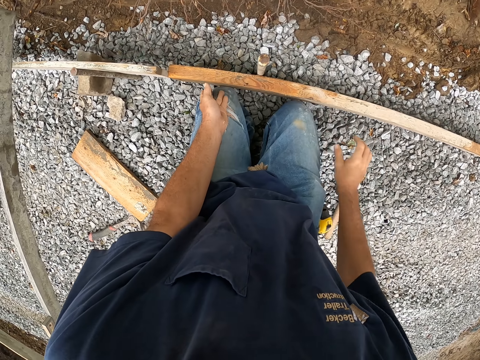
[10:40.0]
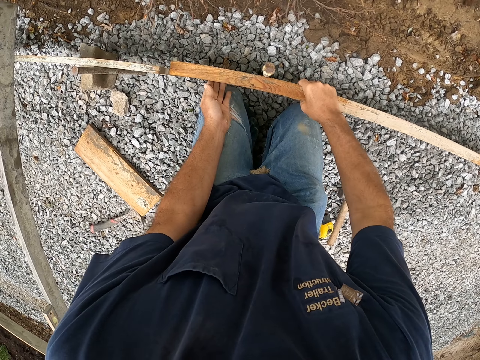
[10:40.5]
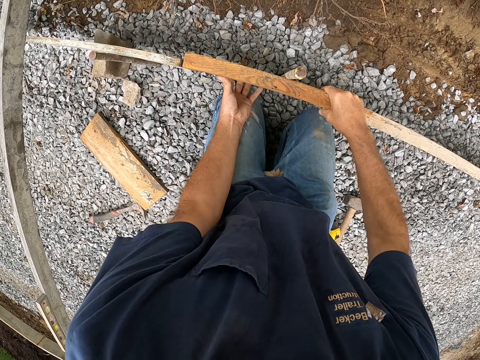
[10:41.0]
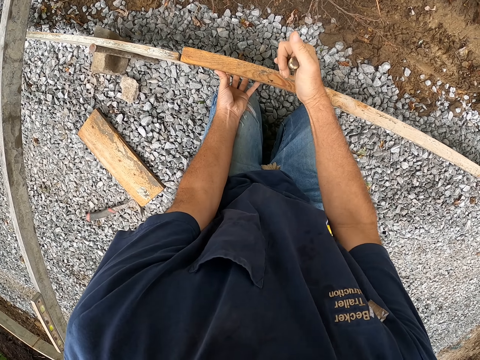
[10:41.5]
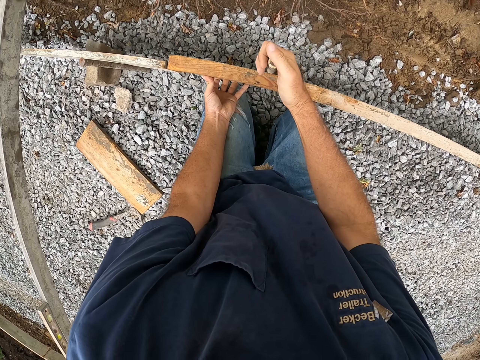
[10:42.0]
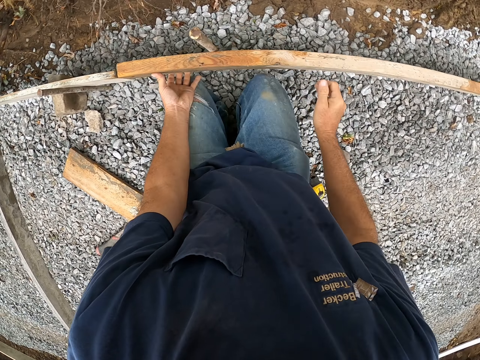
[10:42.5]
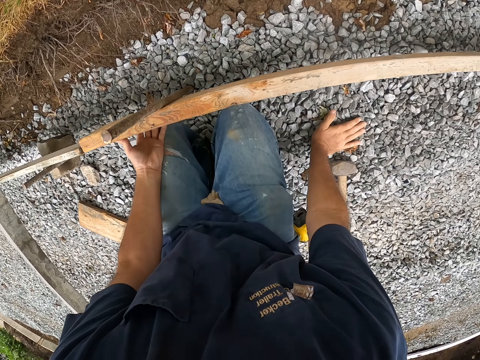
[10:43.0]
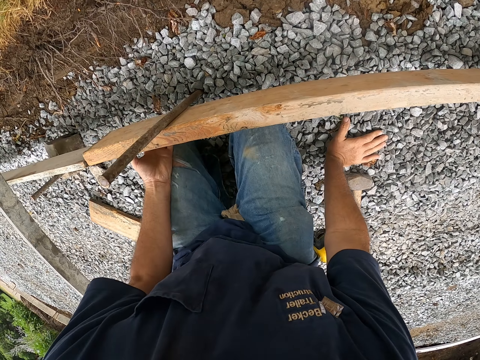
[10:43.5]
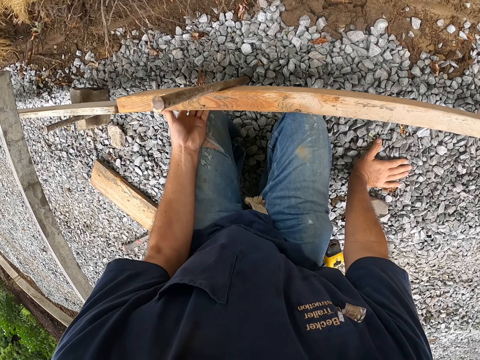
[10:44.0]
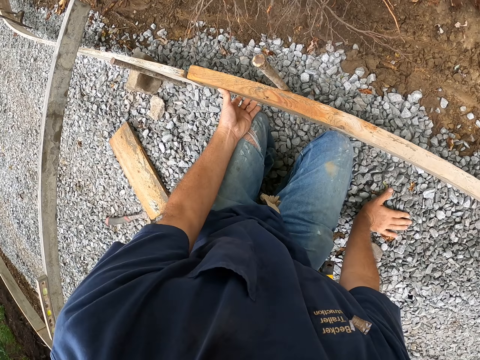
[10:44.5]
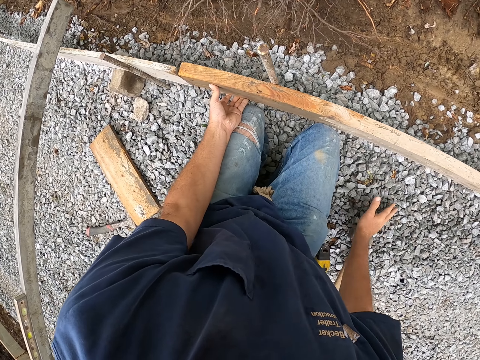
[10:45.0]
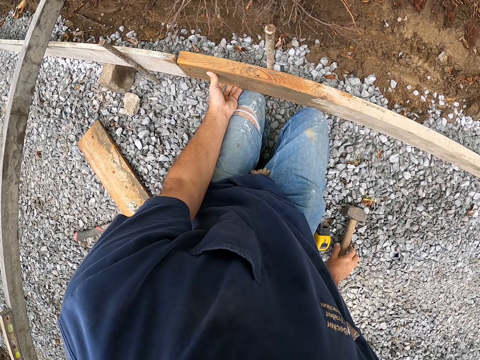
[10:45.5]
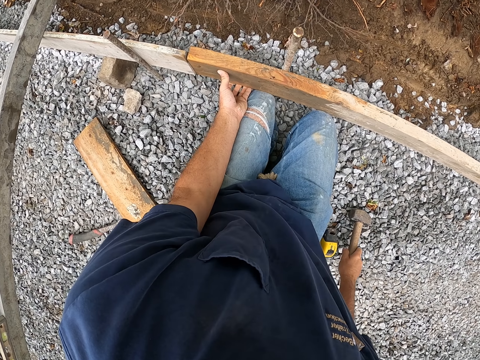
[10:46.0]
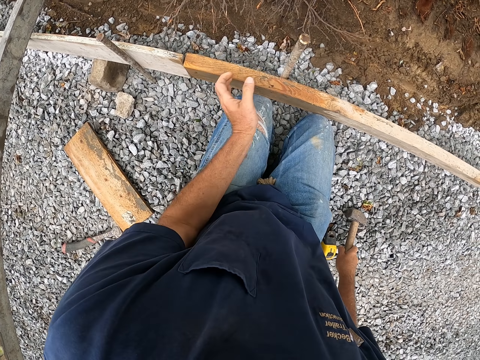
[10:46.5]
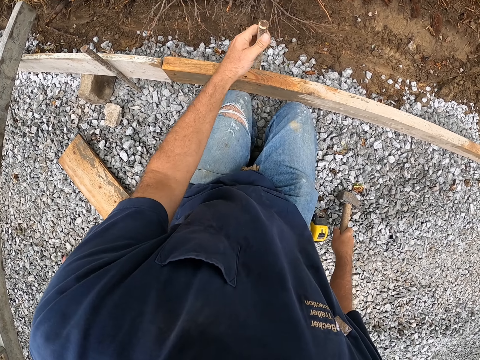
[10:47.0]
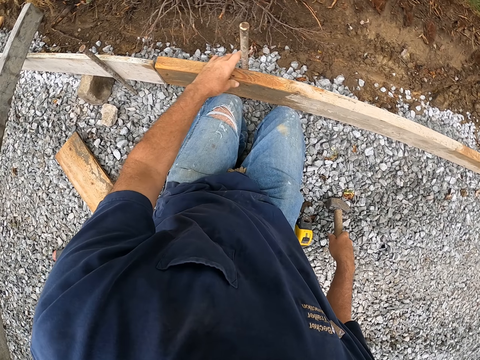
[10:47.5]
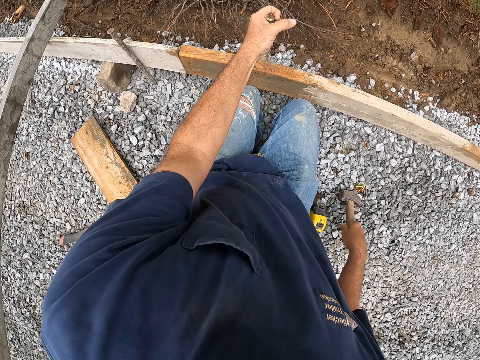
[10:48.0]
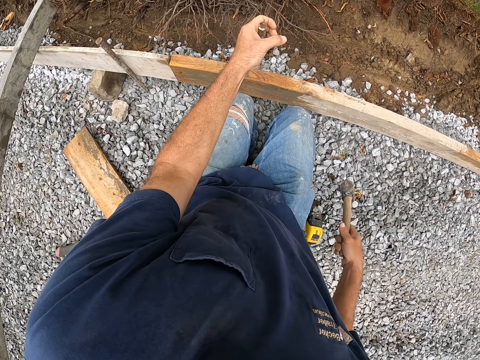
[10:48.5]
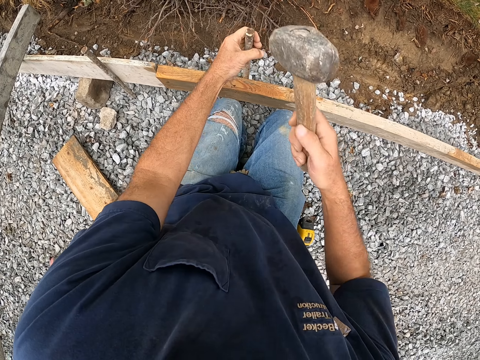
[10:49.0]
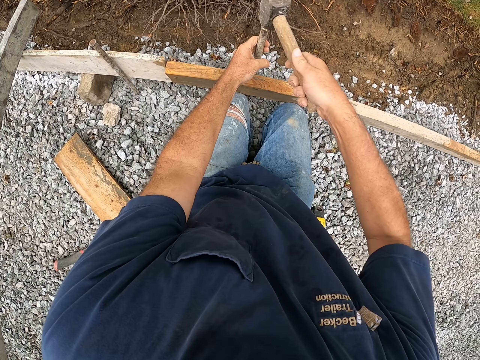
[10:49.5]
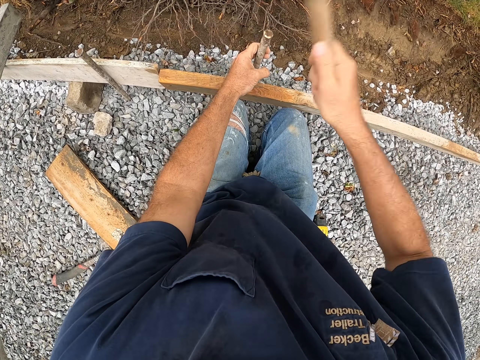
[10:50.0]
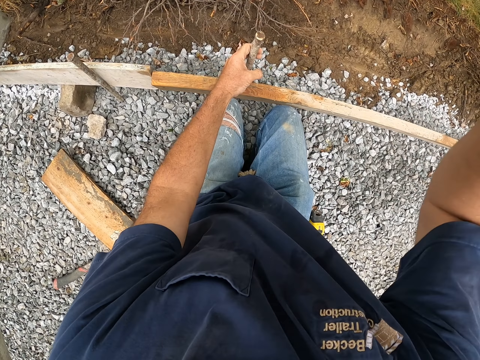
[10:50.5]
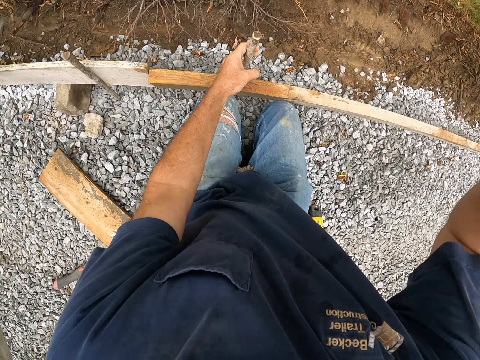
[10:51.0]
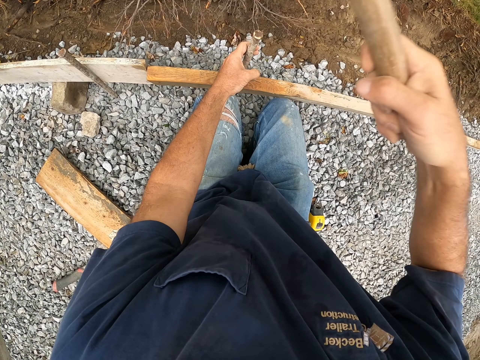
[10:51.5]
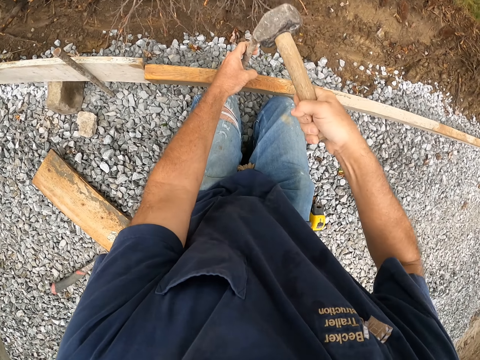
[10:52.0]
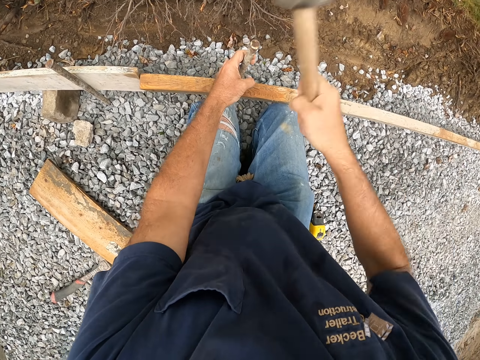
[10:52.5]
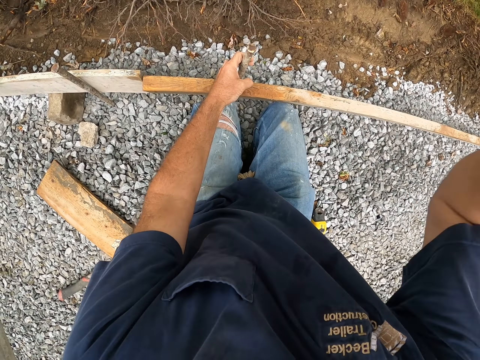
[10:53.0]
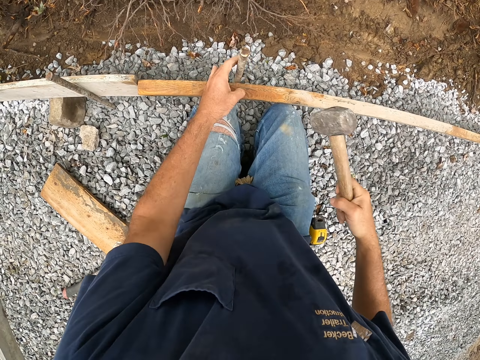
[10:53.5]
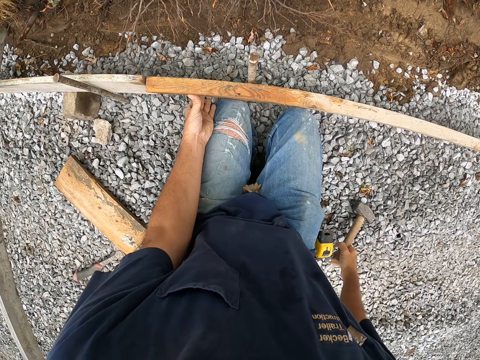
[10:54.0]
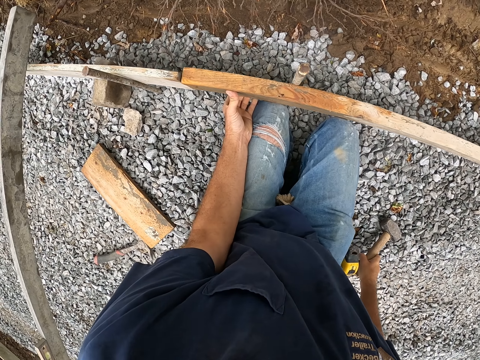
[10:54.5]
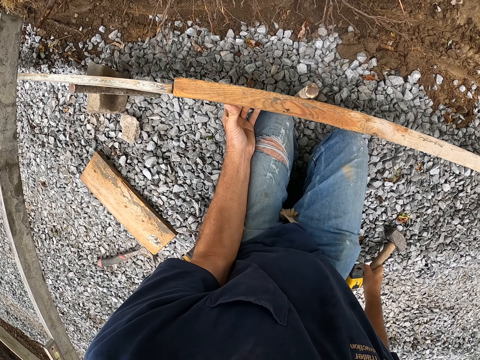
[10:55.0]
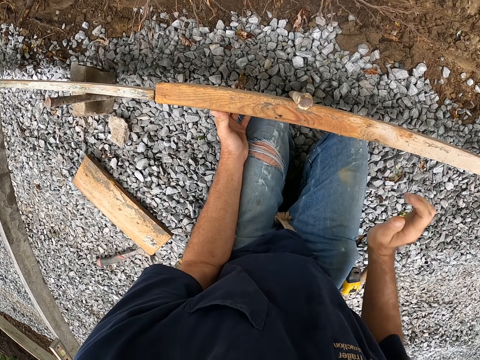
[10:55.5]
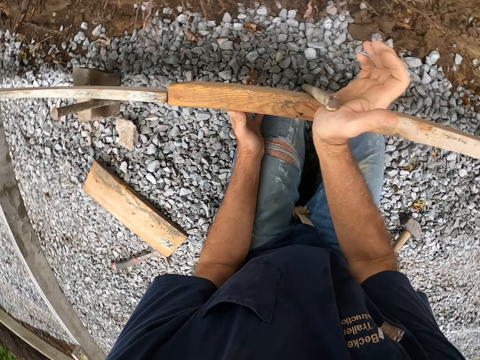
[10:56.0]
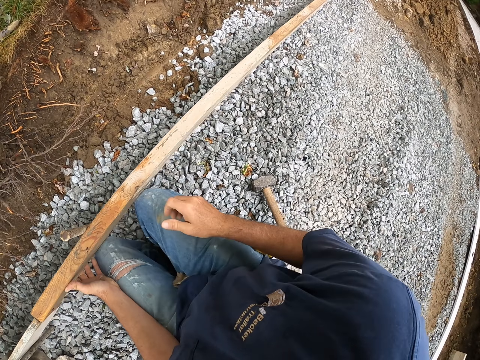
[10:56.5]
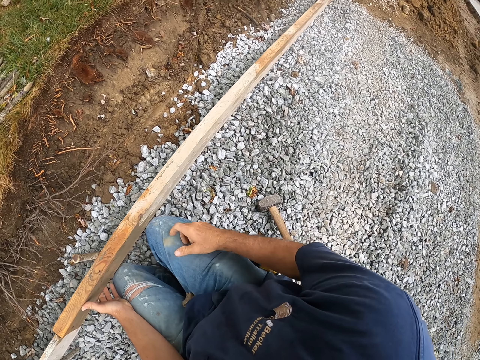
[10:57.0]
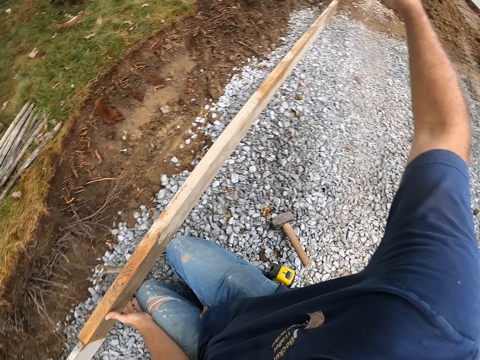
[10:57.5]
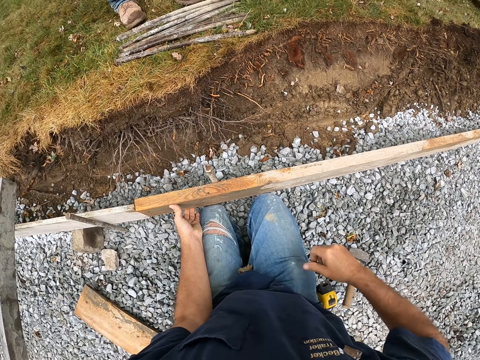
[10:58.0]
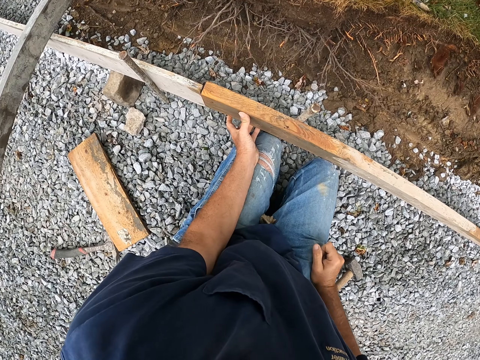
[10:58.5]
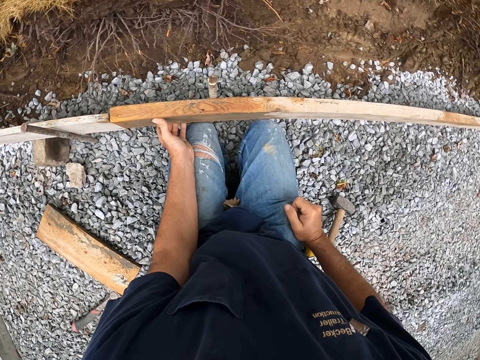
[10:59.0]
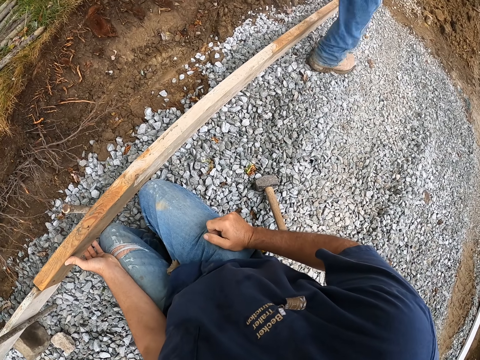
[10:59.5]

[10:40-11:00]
The camera wearer holds the wood frame. They hold the metal stick. They hold the hammer. They hold the metal stick. They hit a piece of iron rod into the ground with the hammer. They put the hammer down. They hold the wood frame.

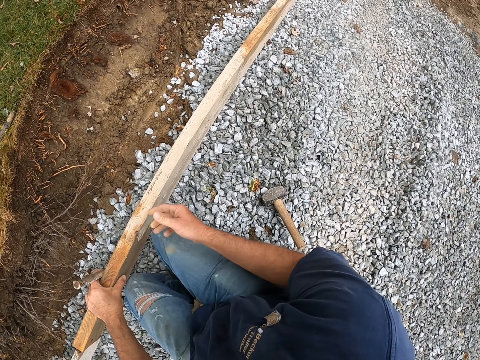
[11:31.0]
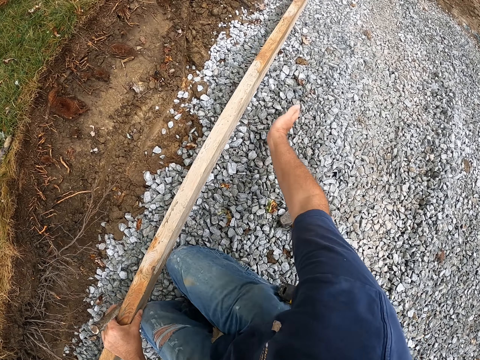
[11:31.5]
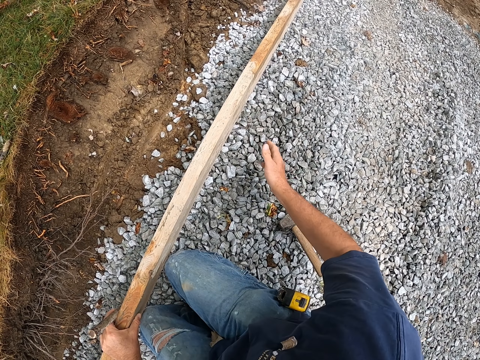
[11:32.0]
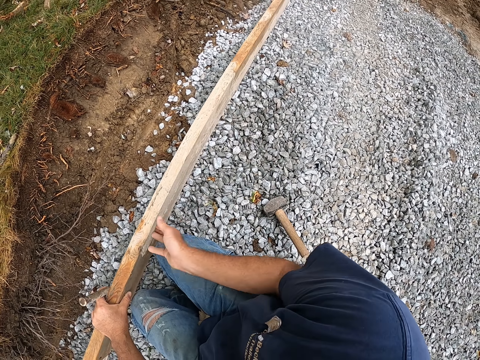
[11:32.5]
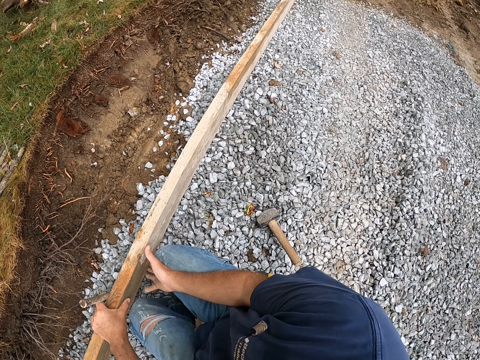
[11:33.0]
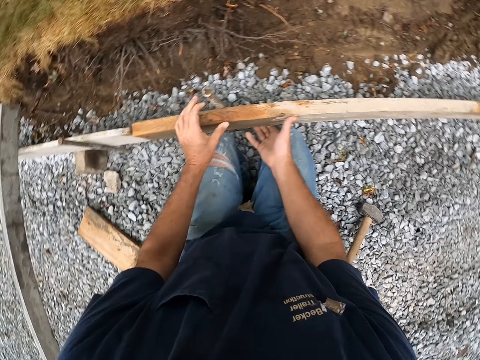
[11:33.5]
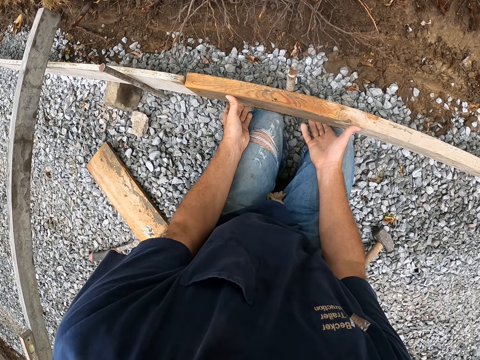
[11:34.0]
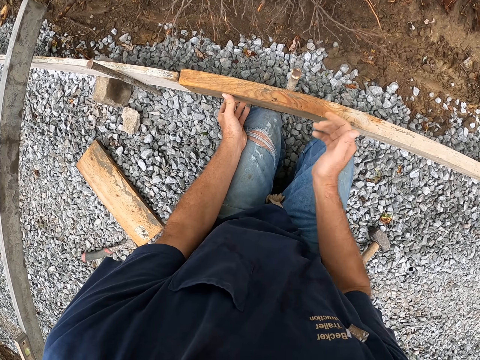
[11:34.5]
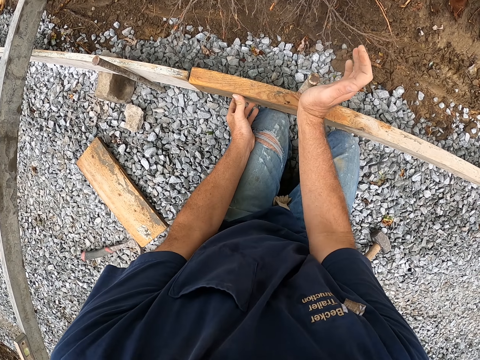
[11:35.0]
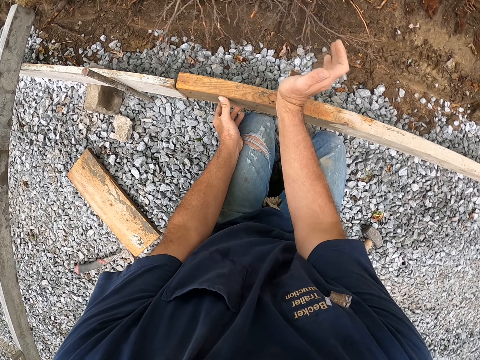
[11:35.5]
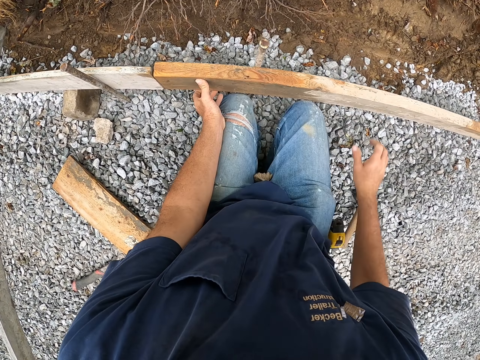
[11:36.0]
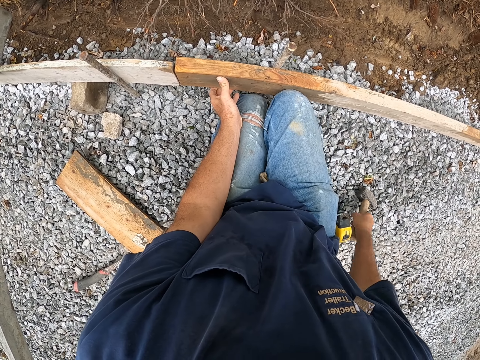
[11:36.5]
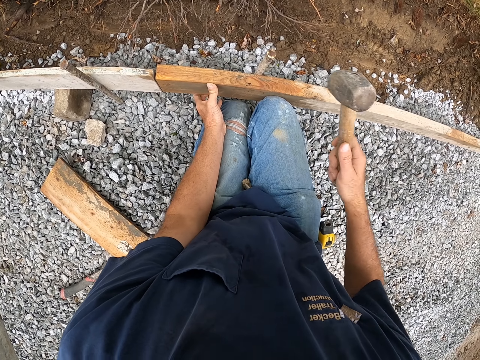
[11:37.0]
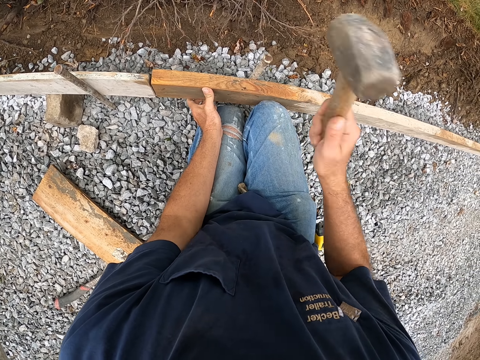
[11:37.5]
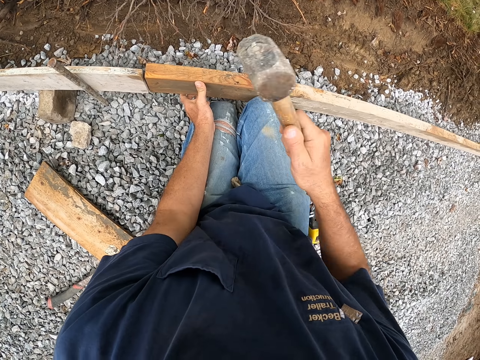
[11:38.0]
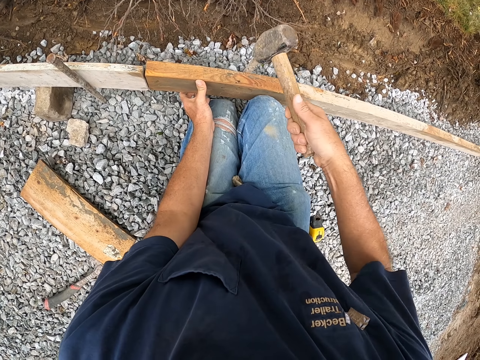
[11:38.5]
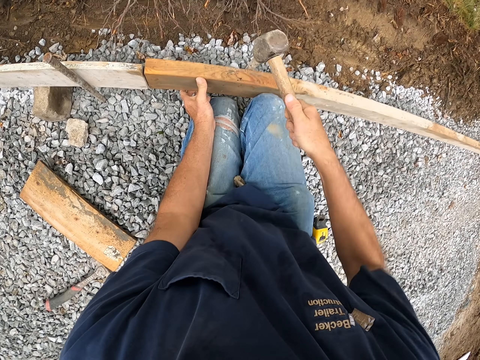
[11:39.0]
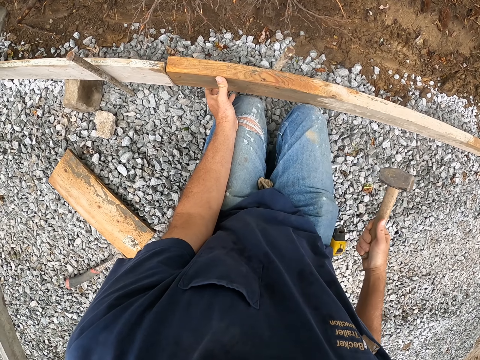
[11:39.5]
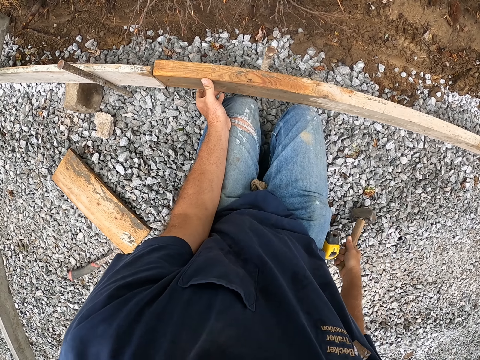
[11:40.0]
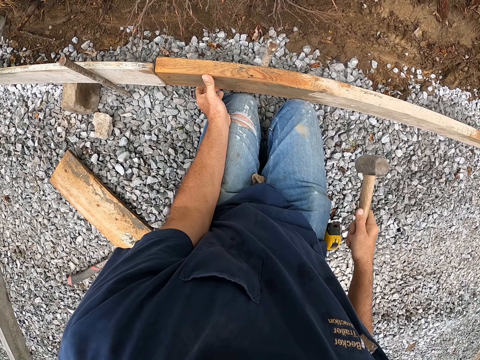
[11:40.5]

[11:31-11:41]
The camera wearer hits the wood frame with his hand. He holds the wood frame. He hits the metal stick with his hand. He picks up a hammer. He hits the metal stick with the hammer.
